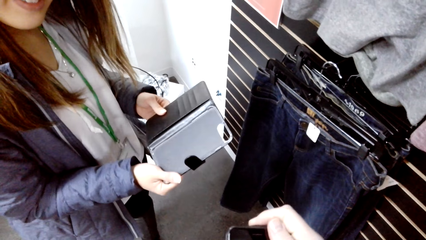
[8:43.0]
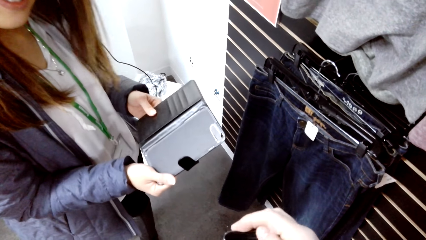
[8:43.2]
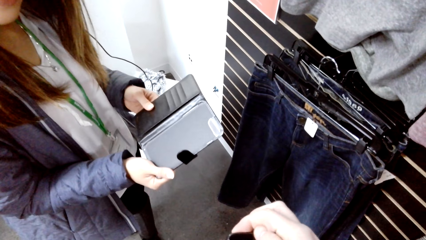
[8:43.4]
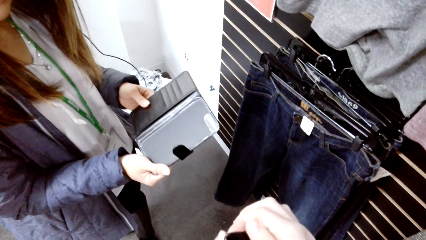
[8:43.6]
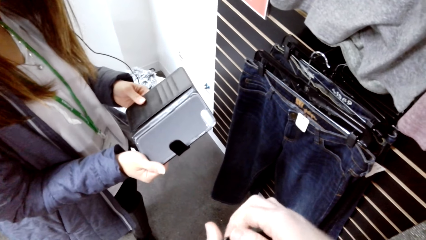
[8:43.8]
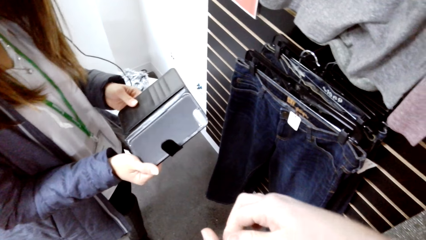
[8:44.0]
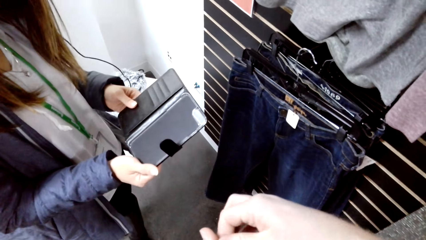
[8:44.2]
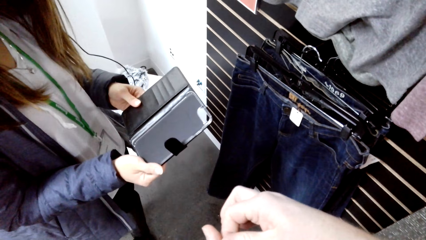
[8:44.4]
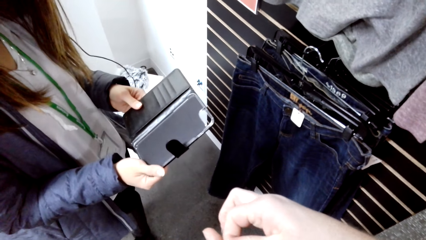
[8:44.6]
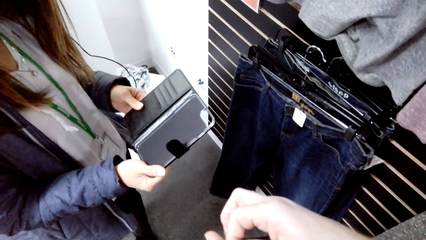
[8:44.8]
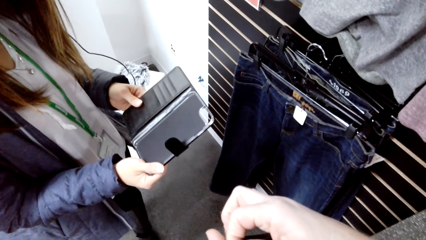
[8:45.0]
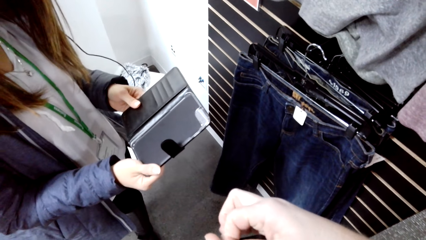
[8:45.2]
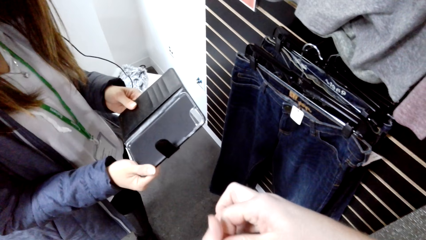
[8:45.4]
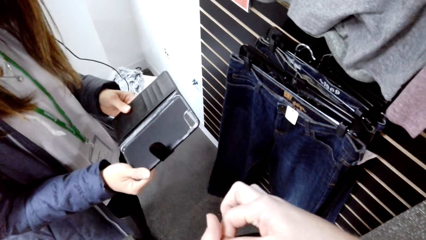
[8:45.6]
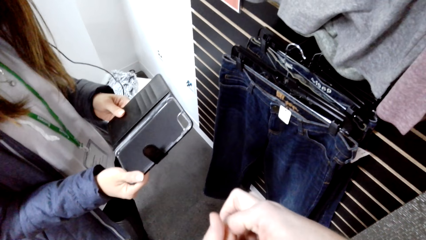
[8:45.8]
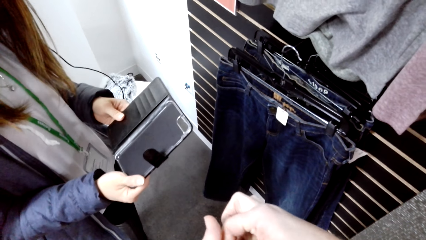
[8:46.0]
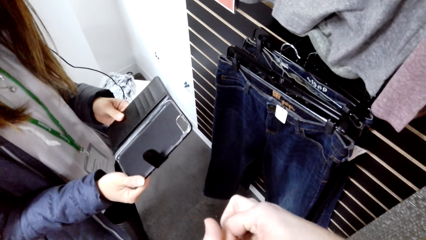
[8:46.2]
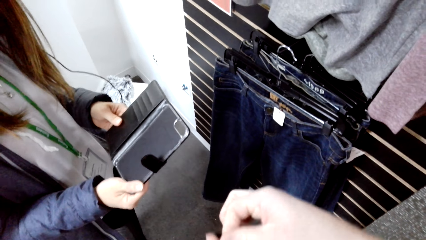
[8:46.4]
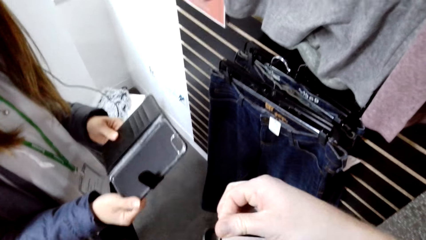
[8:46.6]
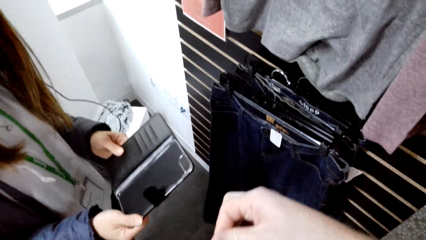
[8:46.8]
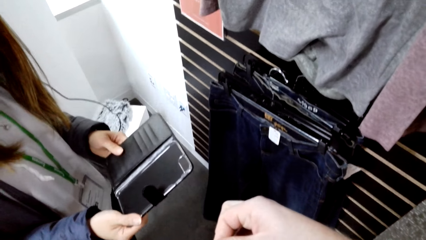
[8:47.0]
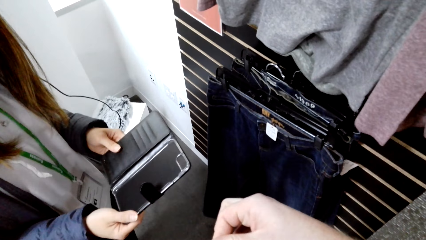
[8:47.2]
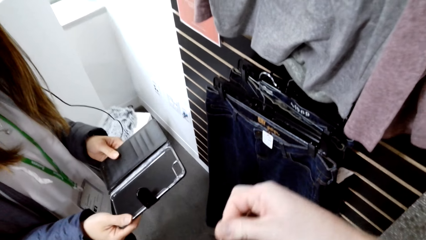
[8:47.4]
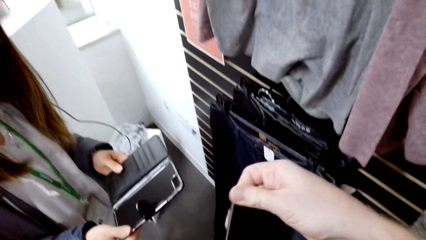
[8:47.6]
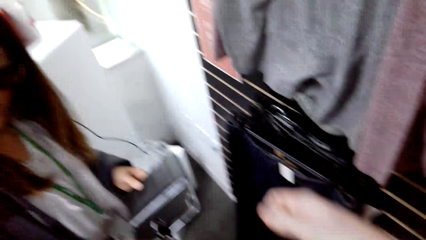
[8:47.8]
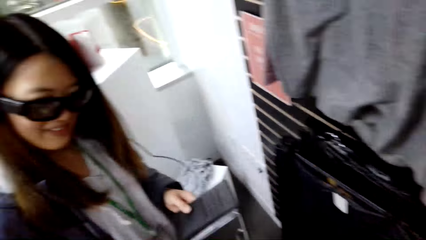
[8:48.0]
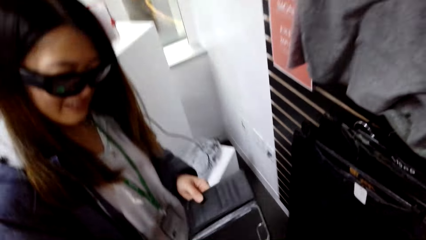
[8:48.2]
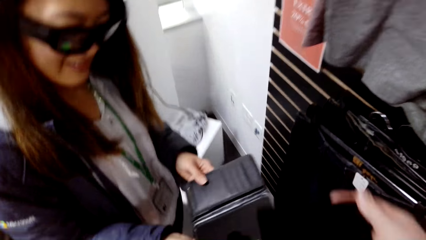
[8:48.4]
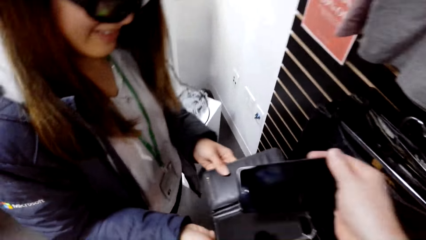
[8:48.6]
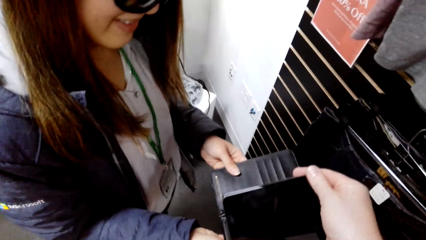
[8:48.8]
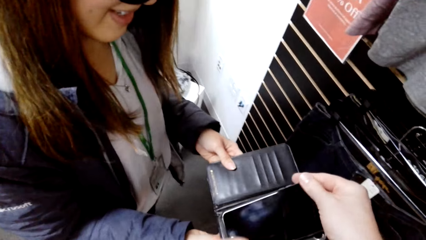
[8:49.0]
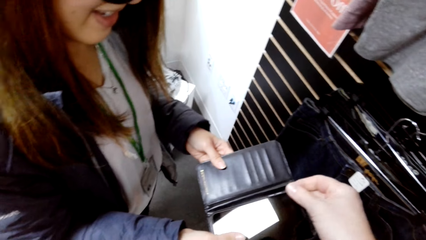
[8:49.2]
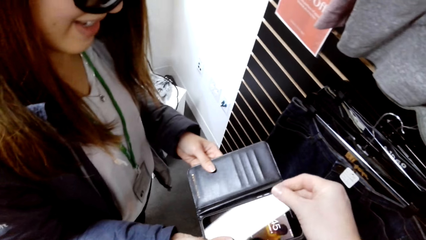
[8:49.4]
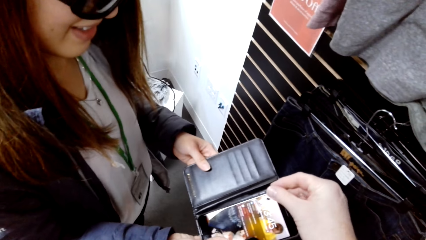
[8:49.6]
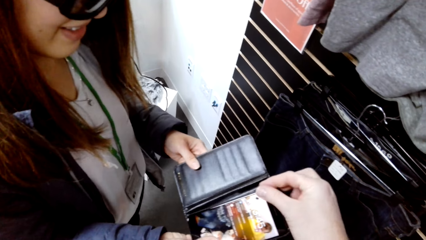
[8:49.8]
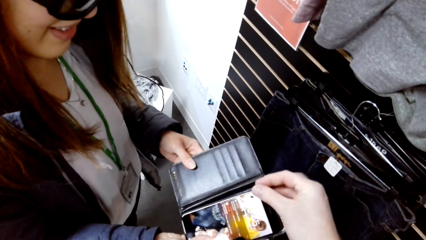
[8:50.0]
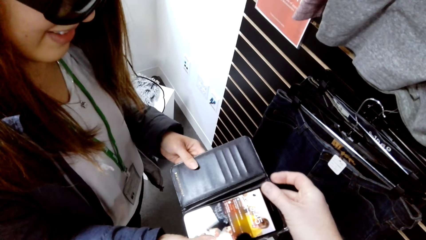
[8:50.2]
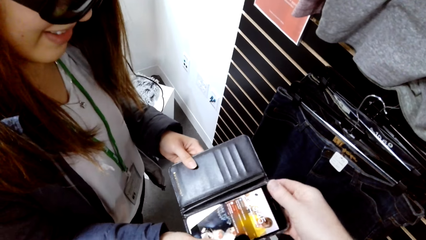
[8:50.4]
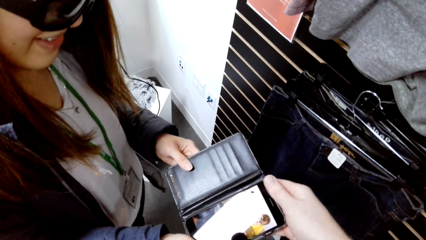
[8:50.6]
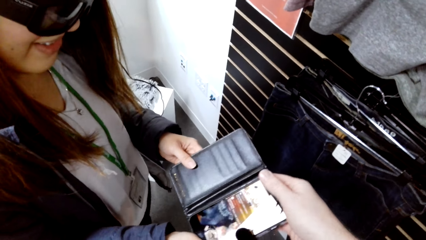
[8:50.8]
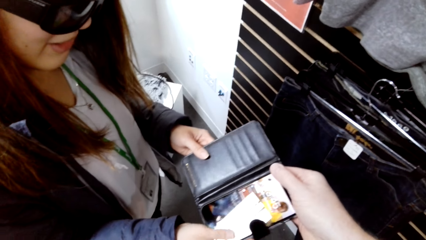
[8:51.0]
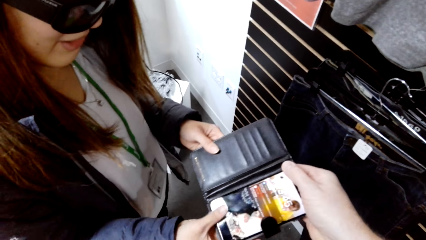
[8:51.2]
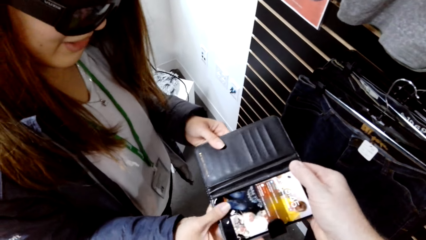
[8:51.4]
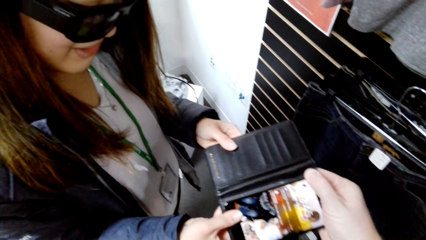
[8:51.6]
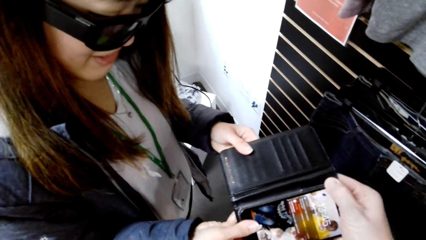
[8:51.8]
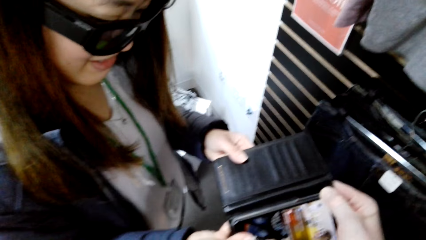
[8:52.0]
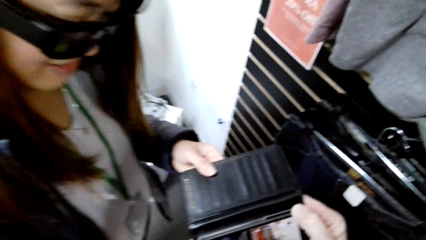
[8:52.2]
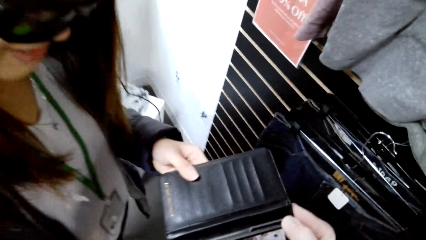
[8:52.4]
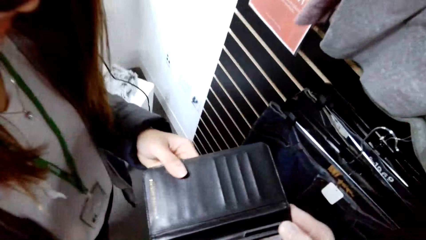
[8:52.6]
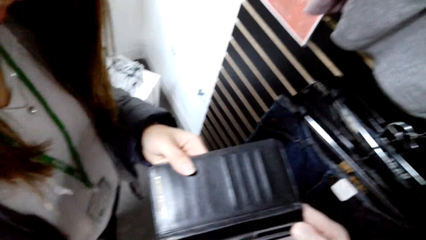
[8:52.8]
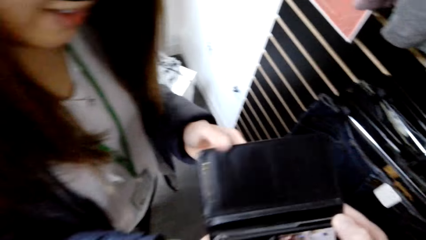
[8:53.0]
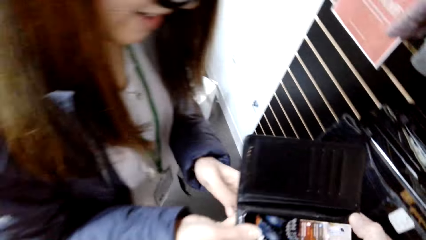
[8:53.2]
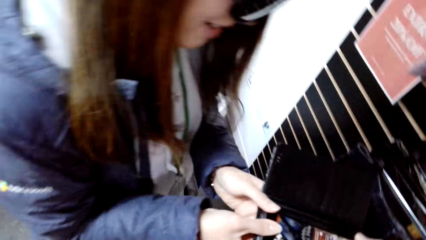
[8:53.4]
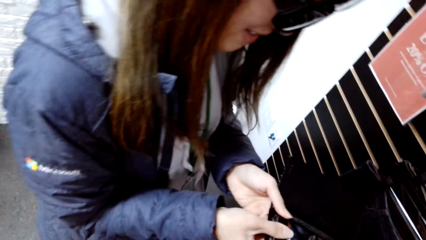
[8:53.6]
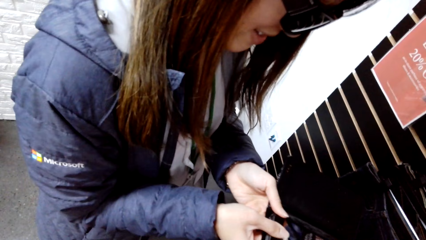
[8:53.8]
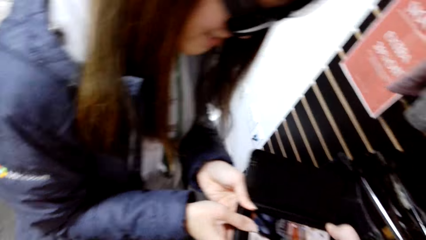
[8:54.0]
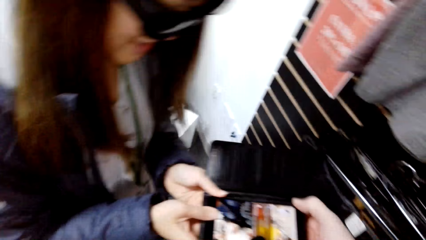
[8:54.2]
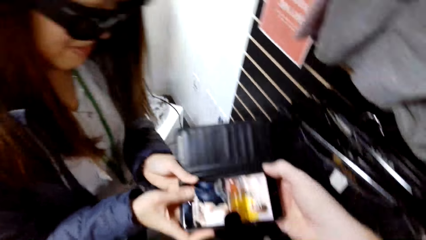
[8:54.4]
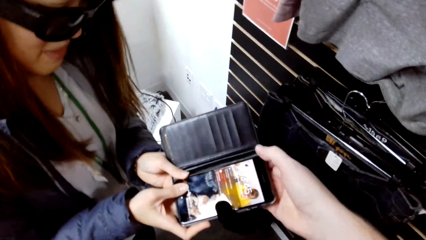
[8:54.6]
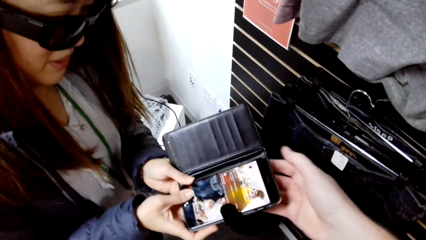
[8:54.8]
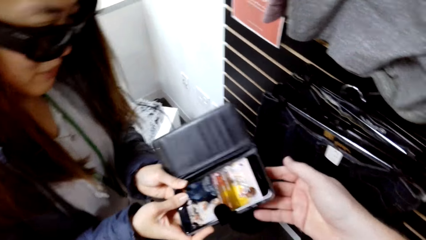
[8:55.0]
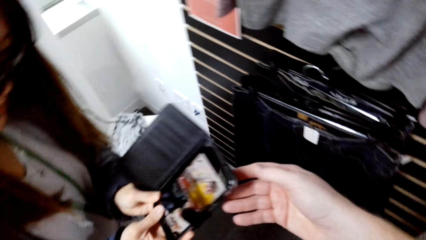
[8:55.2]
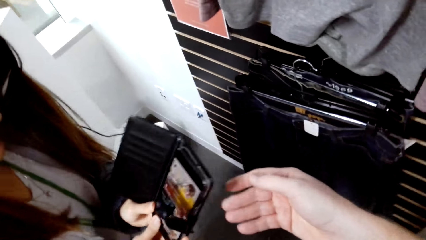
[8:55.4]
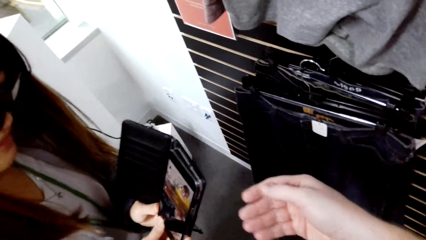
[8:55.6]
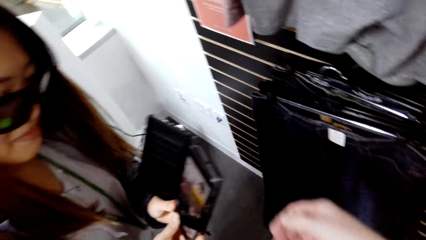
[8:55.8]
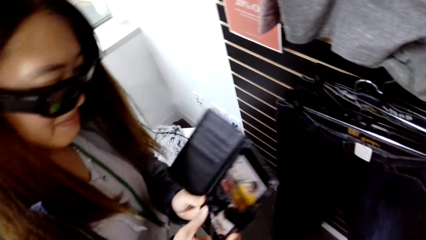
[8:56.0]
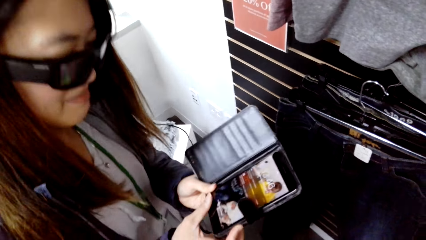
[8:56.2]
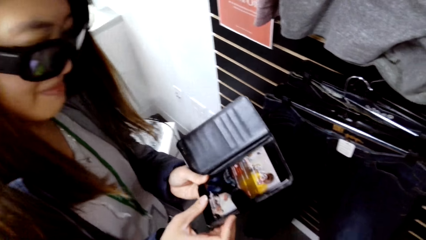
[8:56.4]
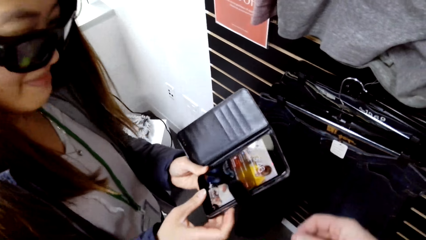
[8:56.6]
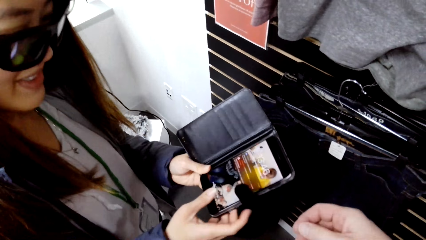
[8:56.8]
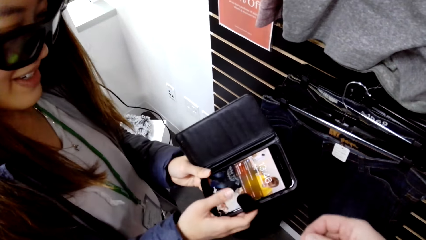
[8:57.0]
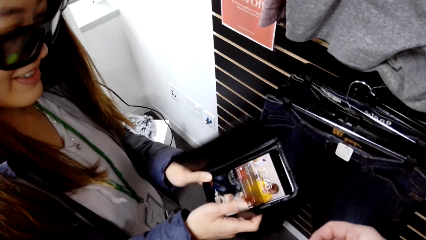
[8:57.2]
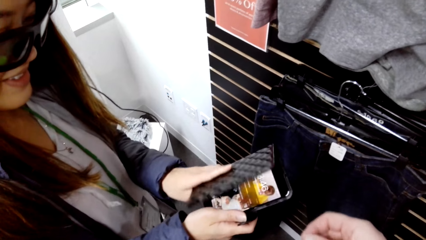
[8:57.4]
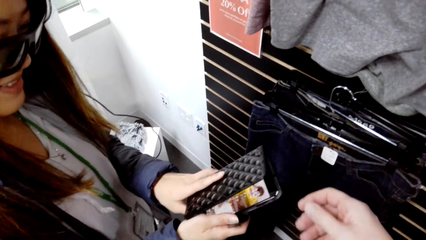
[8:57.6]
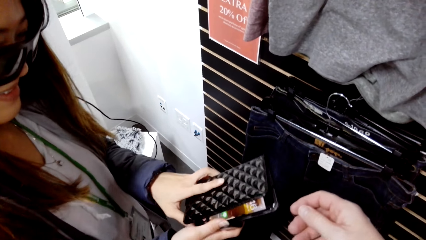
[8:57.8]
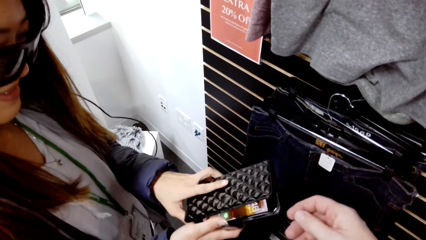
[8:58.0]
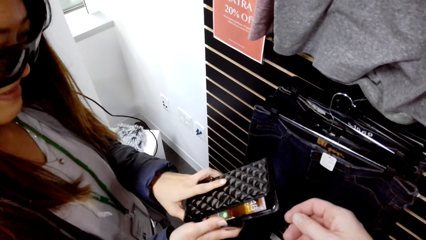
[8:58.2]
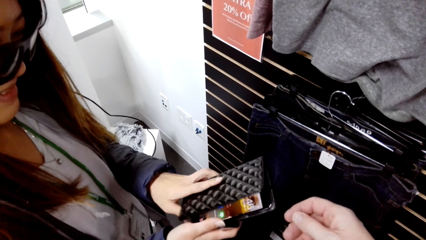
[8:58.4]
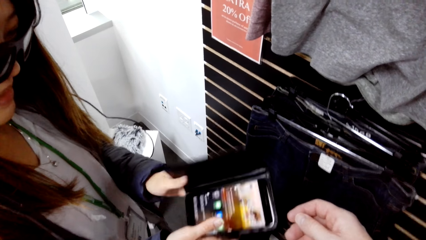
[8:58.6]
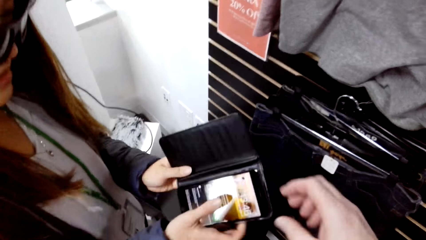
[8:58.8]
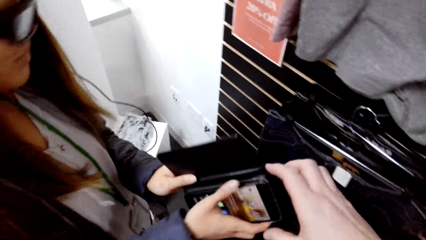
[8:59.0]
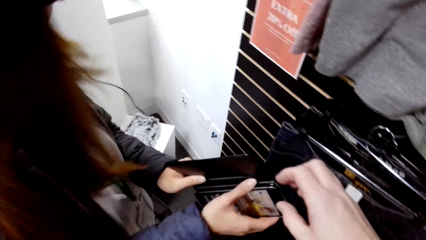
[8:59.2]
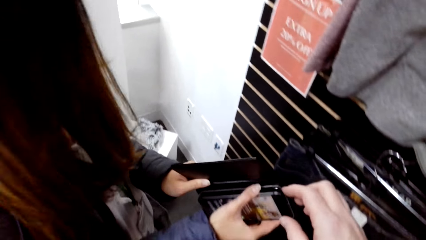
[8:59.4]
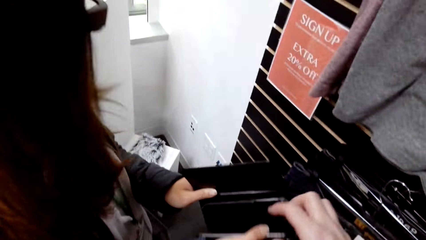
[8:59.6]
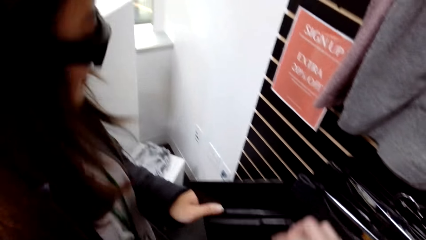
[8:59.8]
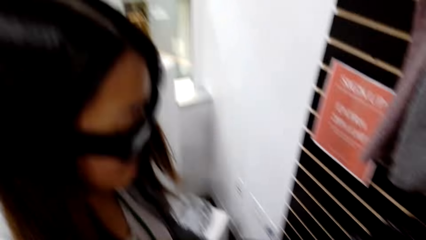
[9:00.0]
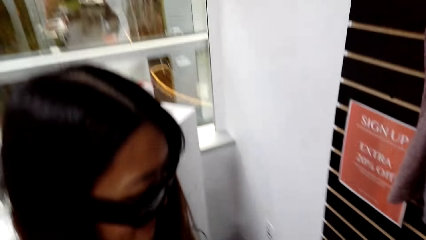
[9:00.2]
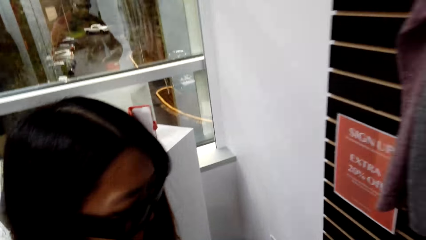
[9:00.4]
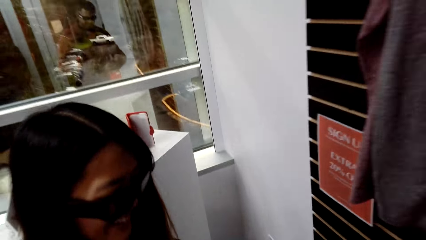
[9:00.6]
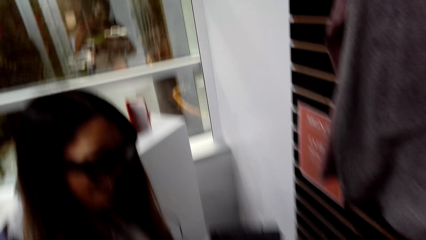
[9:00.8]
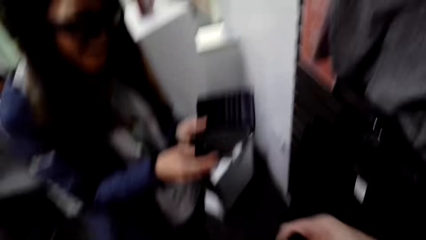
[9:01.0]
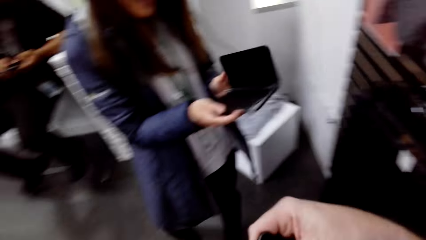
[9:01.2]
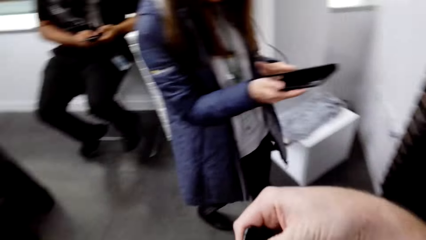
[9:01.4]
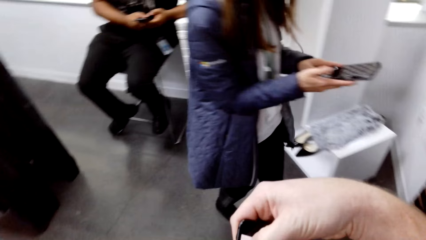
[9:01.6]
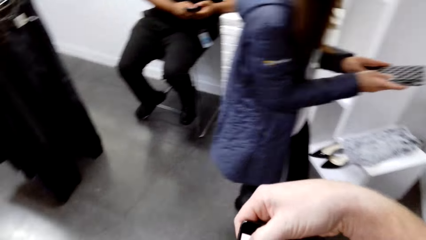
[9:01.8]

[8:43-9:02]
The camera wearer puts his phone in the cell case. He removes the phone from the case.
